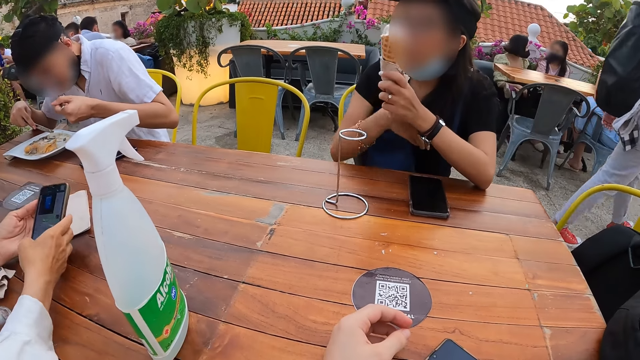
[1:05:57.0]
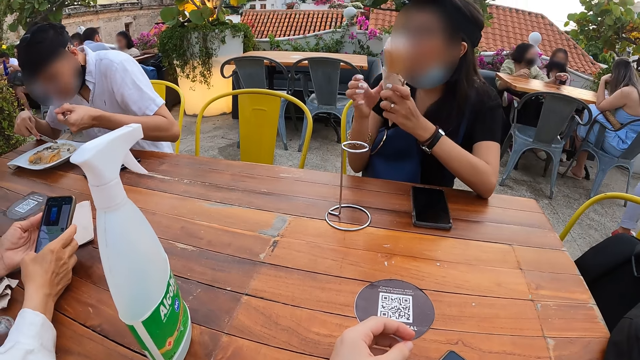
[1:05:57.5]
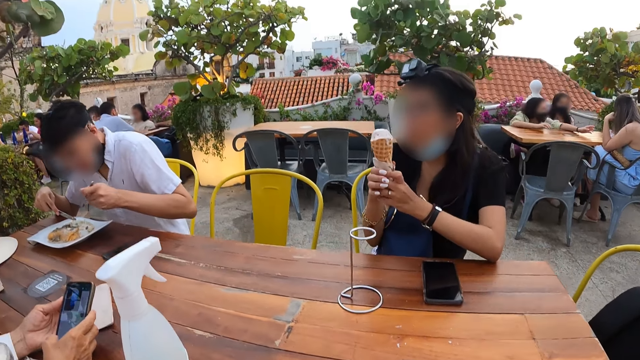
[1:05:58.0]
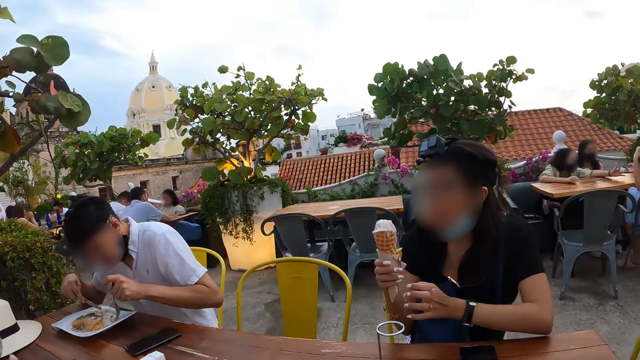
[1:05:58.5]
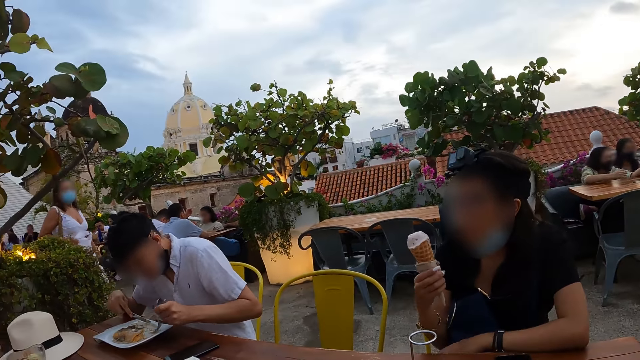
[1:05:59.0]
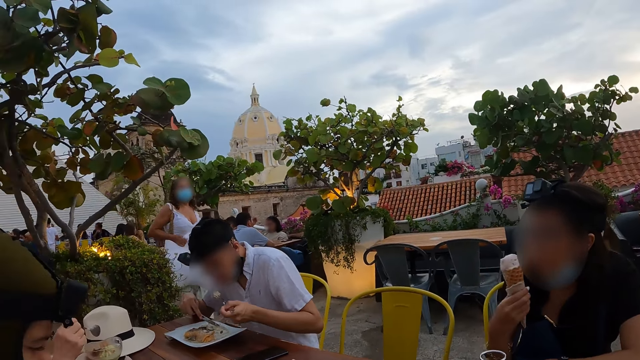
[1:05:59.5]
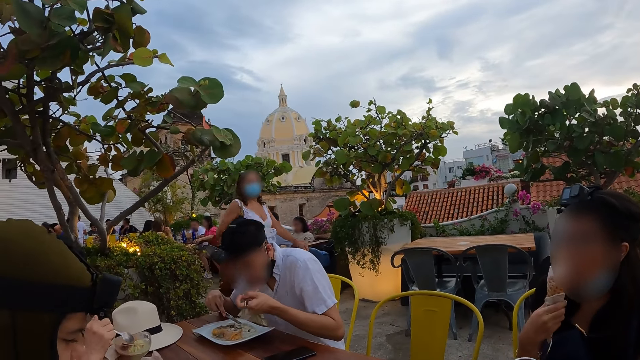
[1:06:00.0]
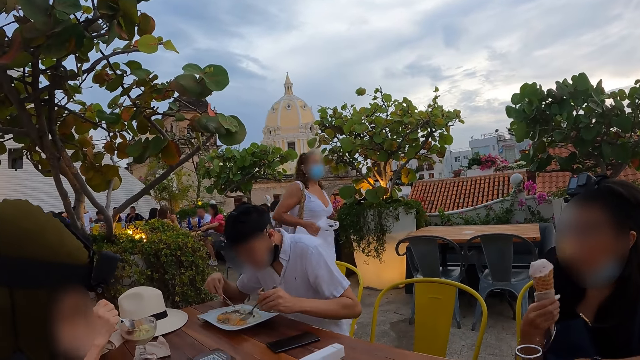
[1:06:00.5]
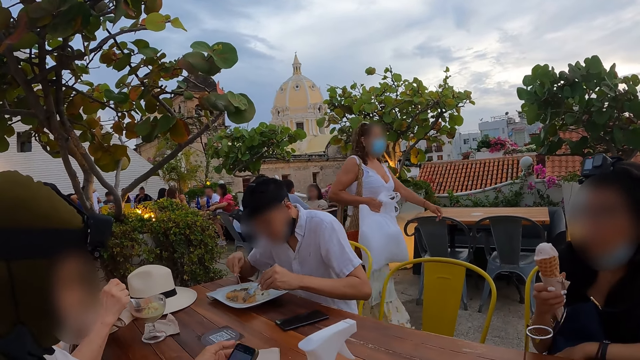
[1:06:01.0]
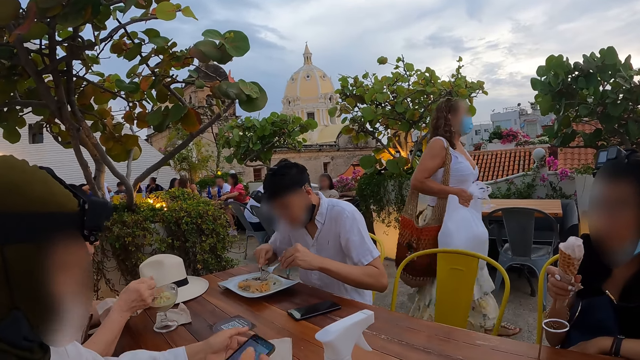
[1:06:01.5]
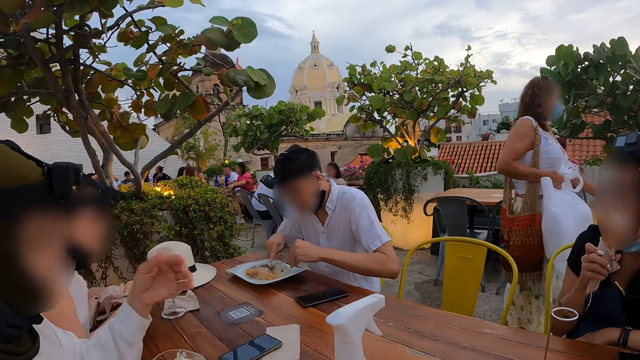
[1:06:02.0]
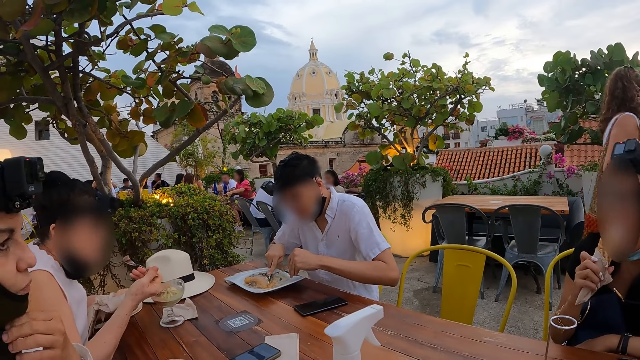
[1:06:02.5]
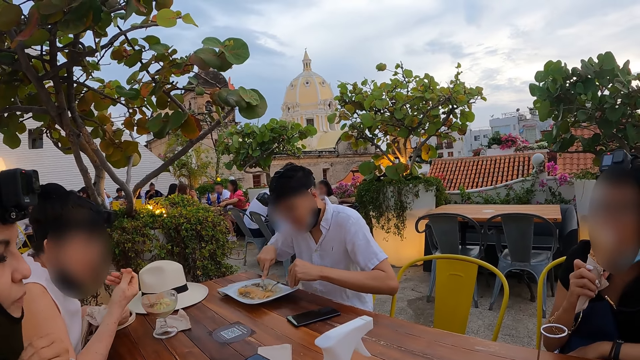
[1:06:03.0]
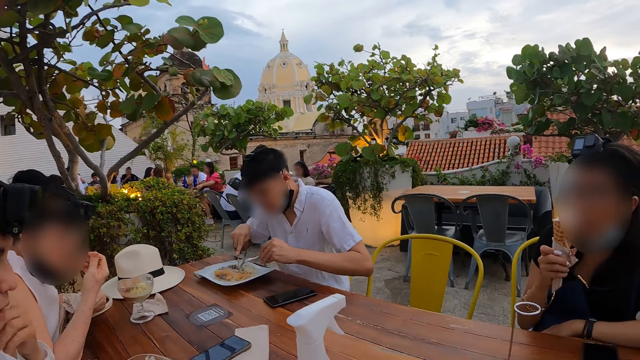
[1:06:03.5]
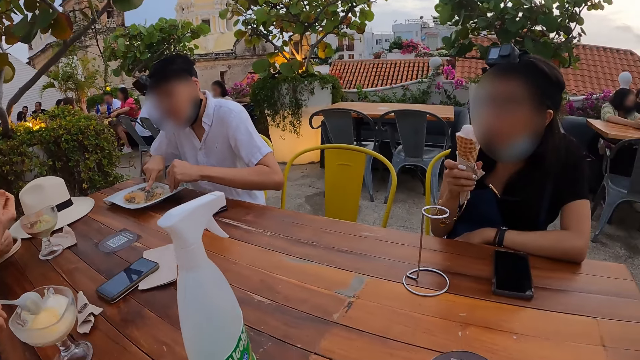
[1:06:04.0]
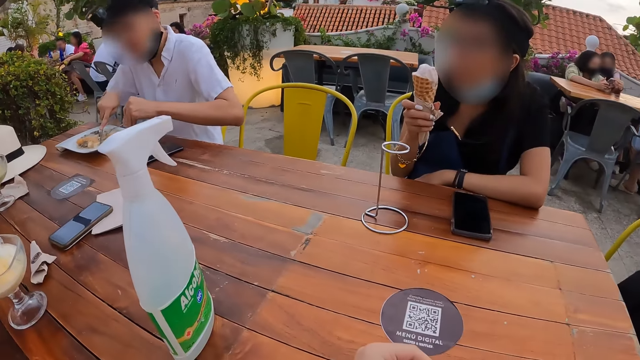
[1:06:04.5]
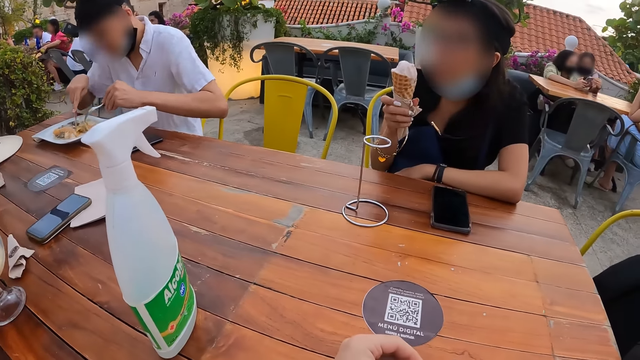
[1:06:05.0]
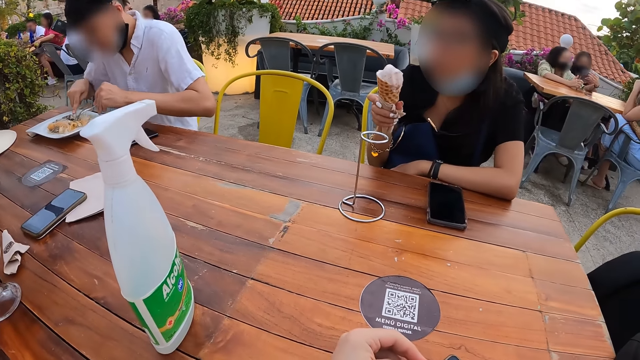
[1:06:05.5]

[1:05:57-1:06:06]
The woman presses the phone in her hands. Another woman passes the cup in her left hand to her right hand. The man scoops spaghetti from the plate on the table with the fork in his left hand. A third woman walks past the man. The second woman licks ice-cream from the cup in her right hand. The man eats spaghetti from the fork in his left hand. A fourth woman scoops parfait from the cup on the table with the spoon in her right hand. The man cuts spaghetti on the plate with the fork in his left hand and with the knife in his right hand. The first woman removes her left hand from the phone in her hands. The third woman walks past the second woman. The first woman adjusts a nose mask on her face with her left hand. The fourth woman eats parfait from the spoon in her right hand. The man scoops food from the plate.

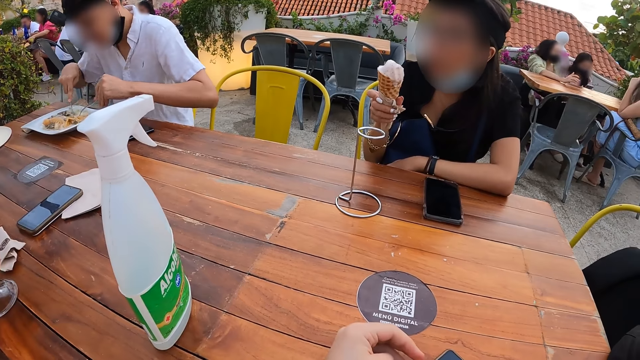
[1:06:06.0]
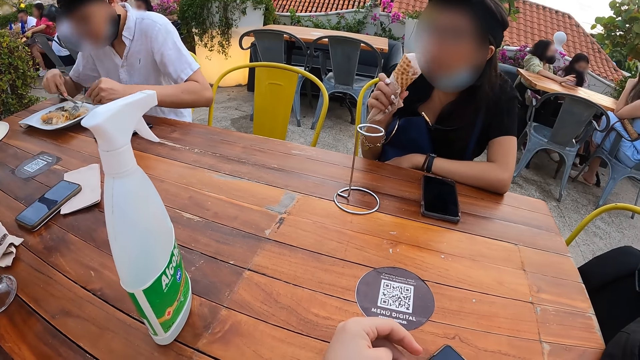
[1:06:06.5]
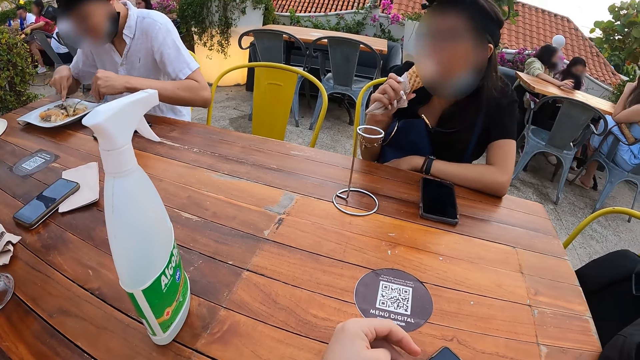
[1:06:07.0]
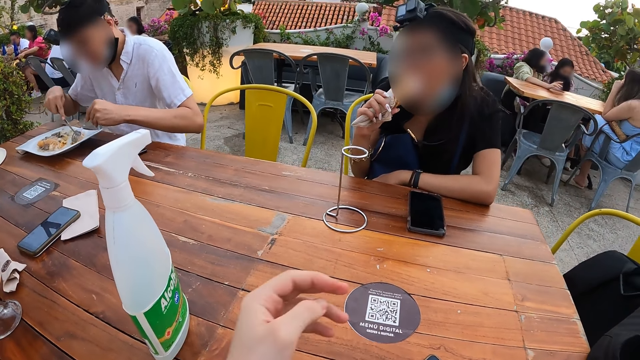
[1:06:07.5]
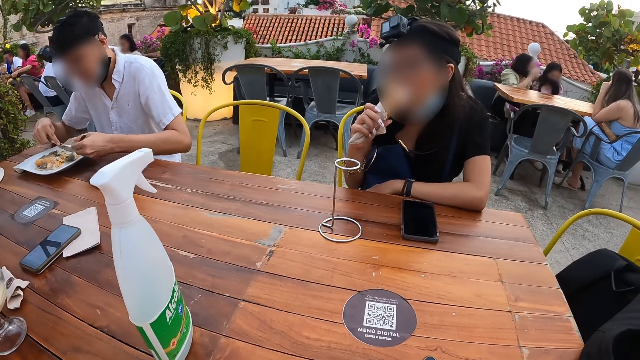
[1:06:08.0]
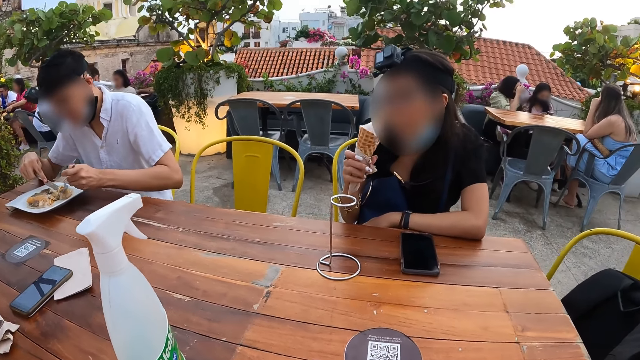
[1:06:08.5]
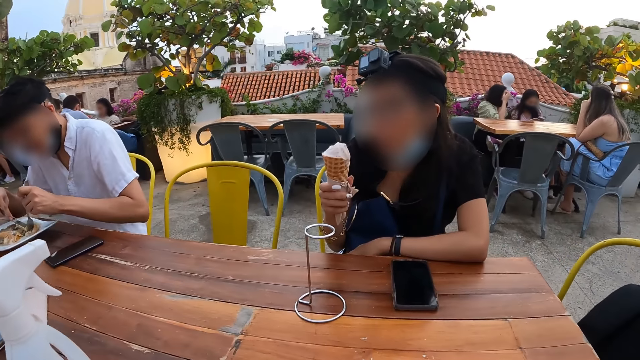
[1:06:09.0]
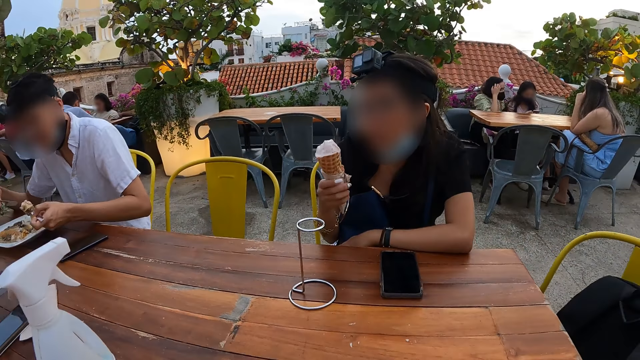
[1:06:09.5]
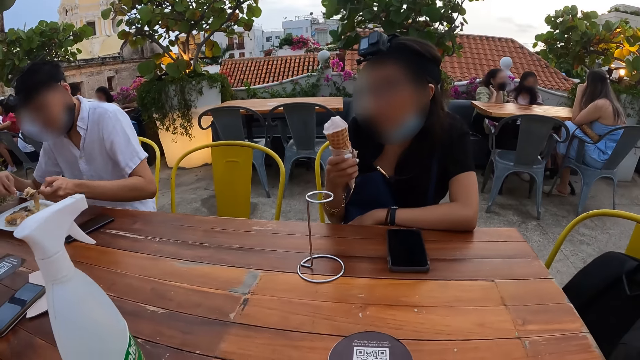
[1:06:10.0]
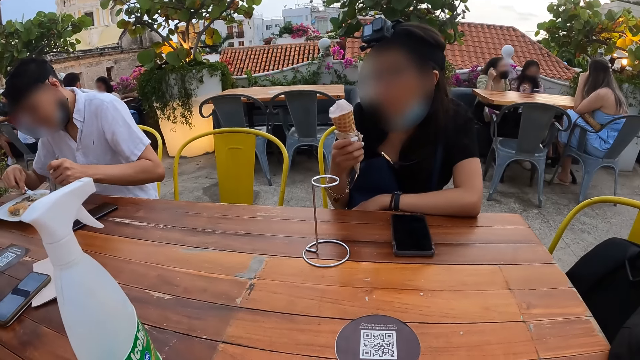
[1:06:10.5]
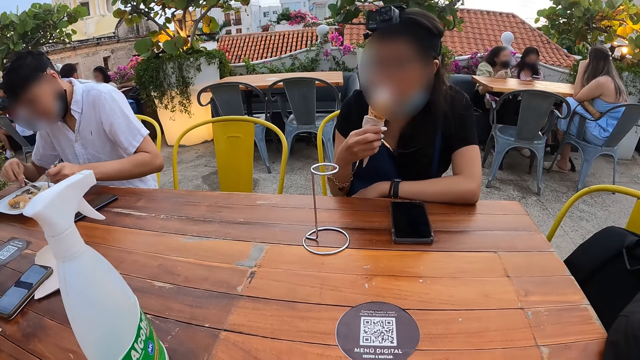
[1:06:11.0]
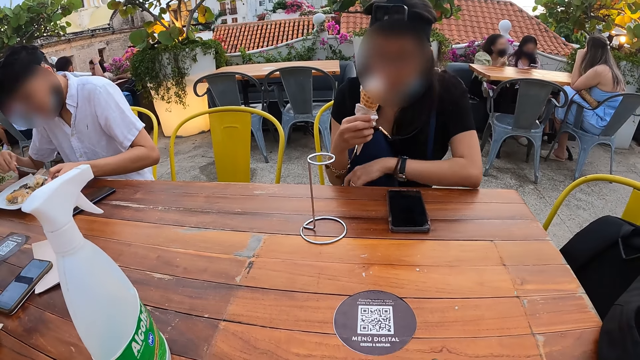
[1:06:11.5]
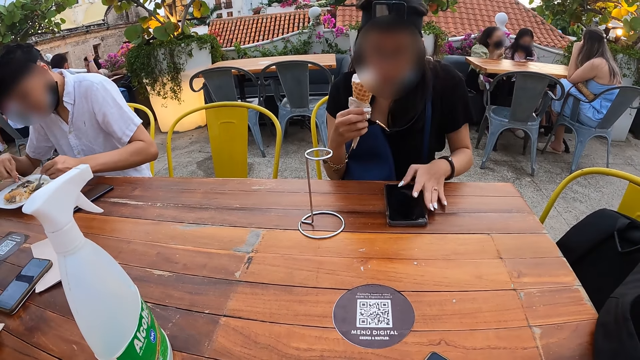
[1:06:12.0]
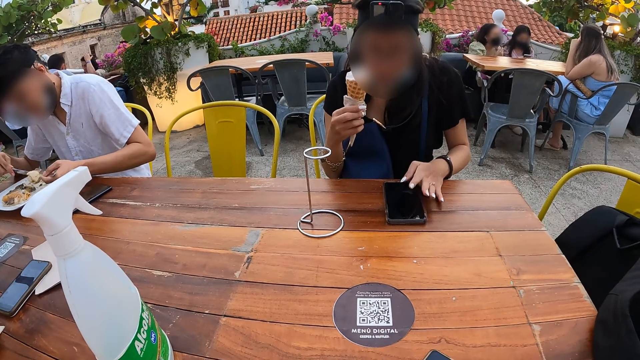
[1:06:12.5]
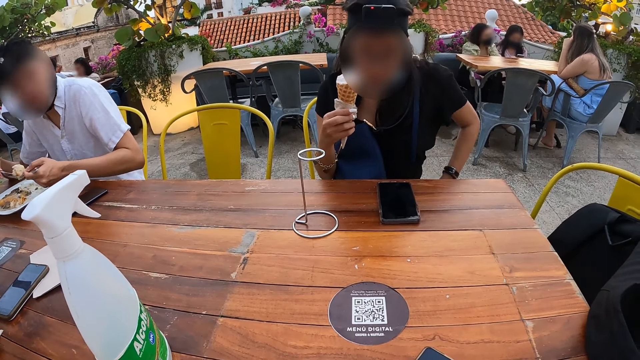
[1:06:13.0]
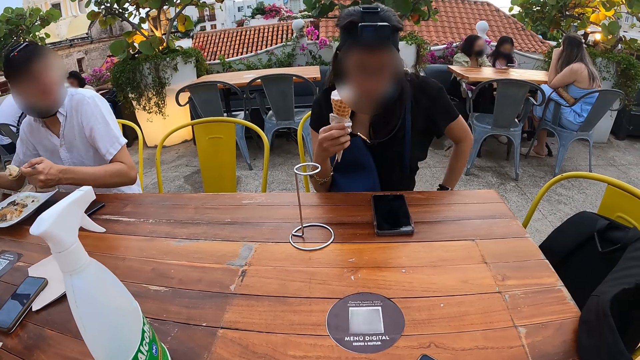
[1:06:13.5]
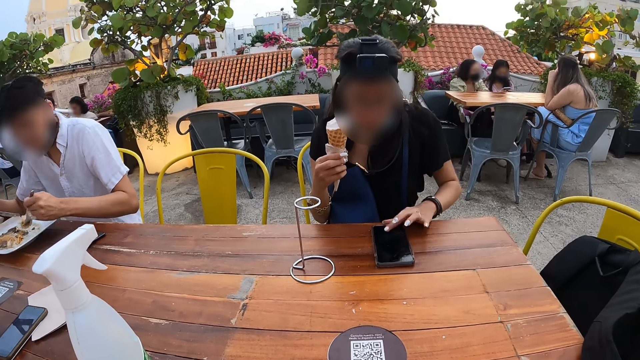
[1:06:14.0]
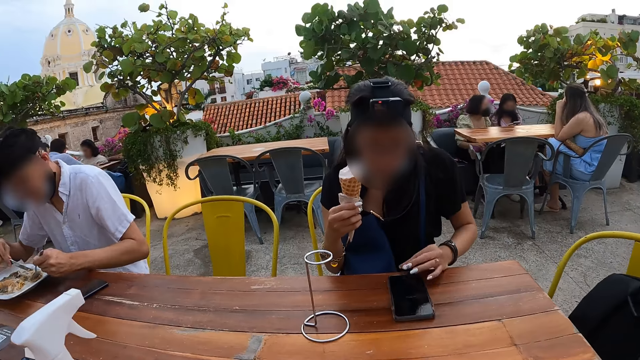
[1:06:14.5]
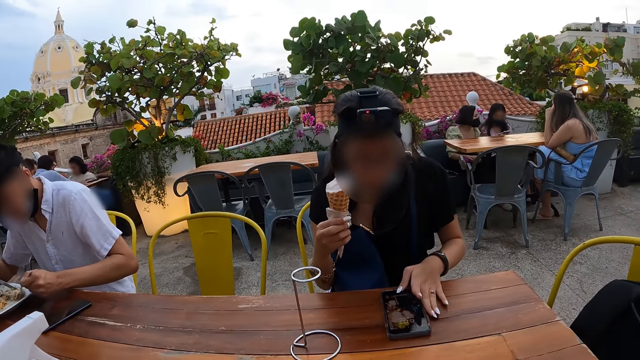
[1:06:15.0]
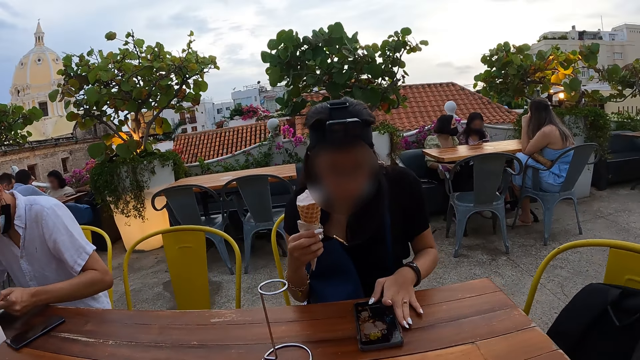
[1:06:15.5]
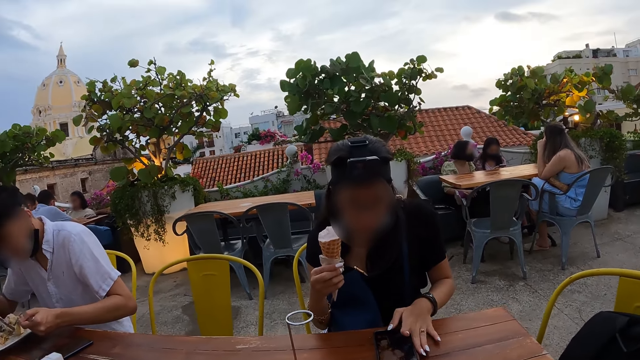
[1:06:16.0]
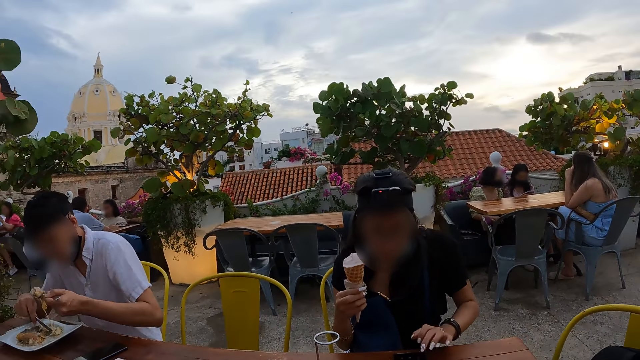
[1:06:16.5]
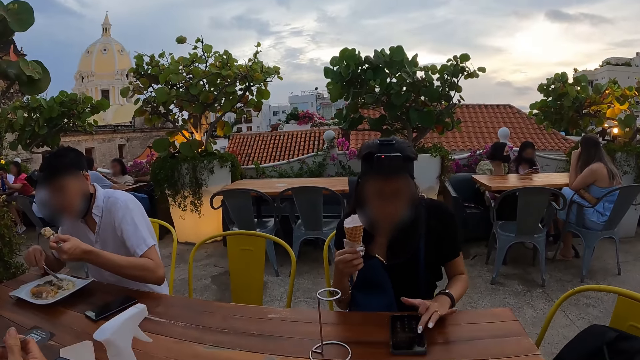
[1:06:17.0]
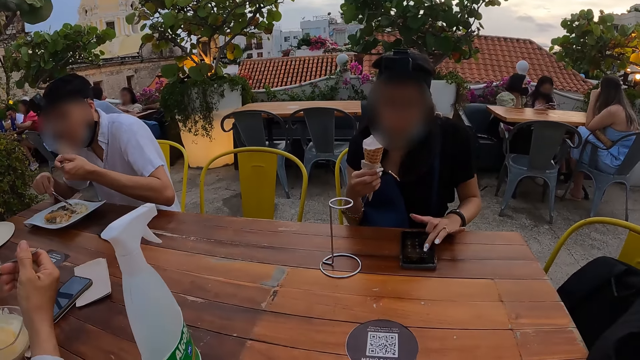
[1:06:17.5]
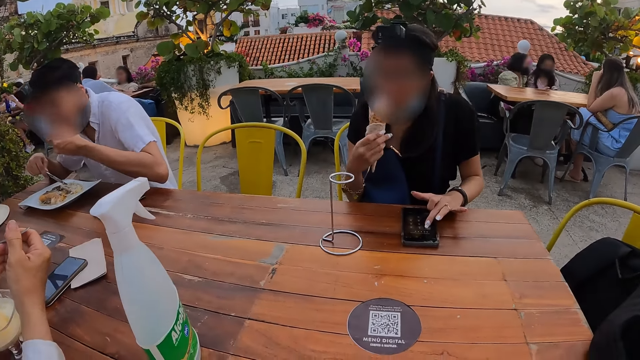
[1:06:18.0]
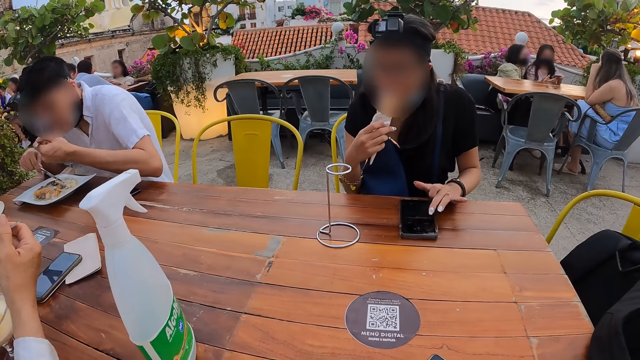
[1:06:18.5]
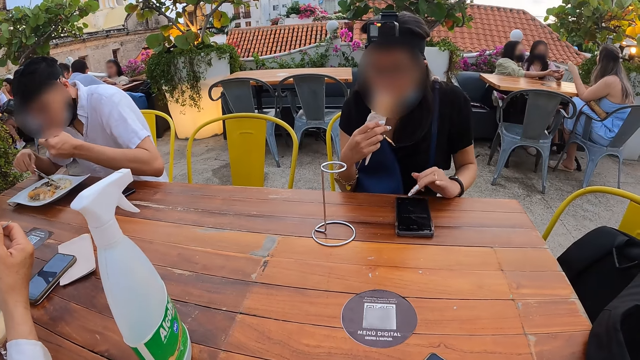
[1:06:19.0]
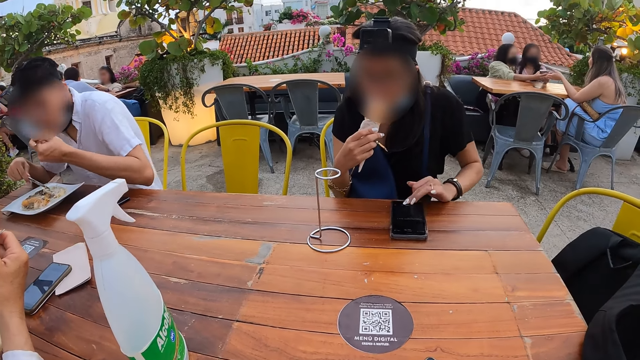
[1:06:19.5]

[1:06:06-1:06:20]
The camera wearer removes his left hand from the table. The man scoops spaghetti from the plate on the table with the fork in his left hand. The woman presses the phone on the table with her left hand. The man eats spaghetti from the fork in his left hand.
